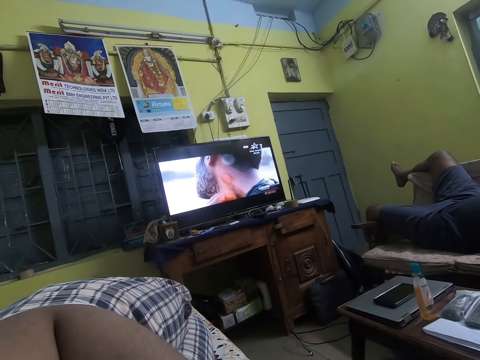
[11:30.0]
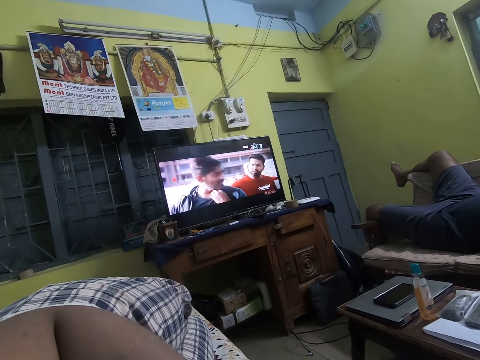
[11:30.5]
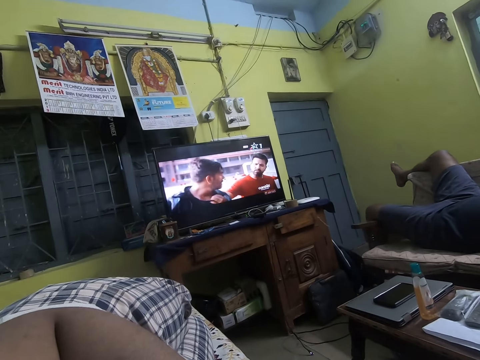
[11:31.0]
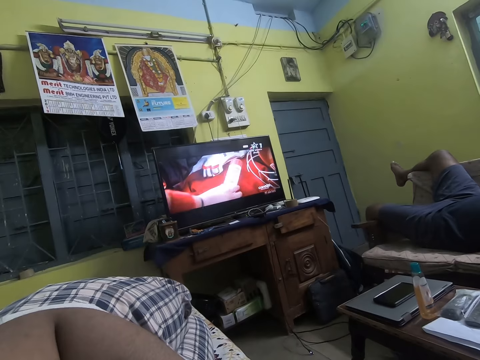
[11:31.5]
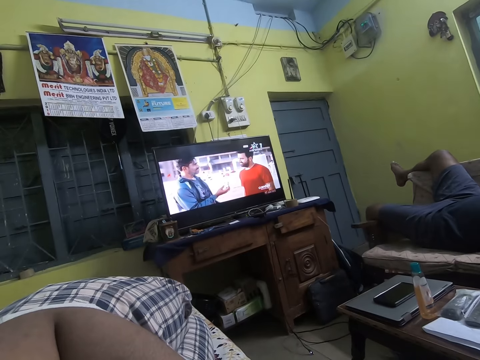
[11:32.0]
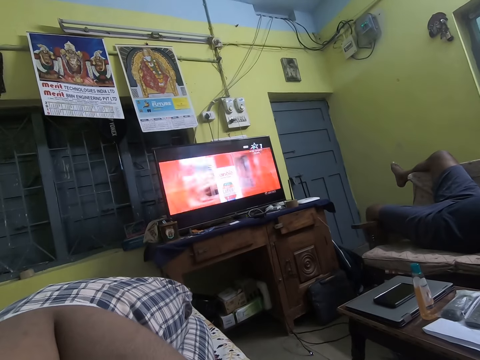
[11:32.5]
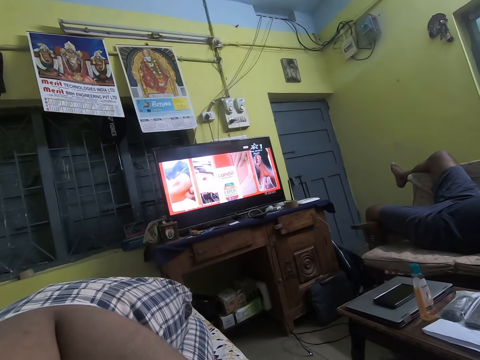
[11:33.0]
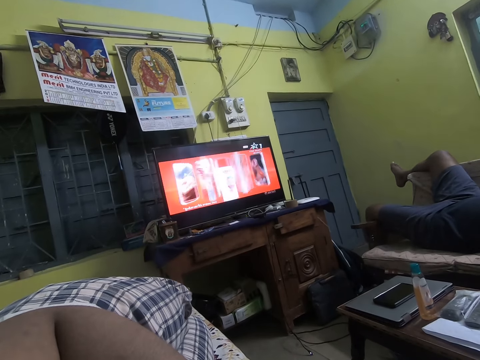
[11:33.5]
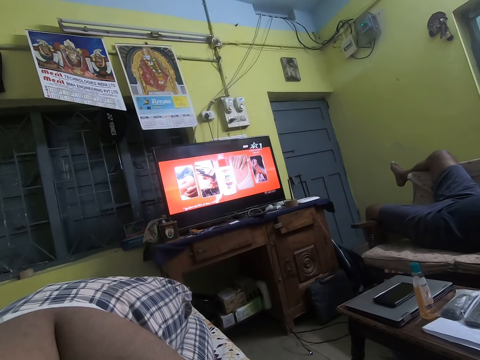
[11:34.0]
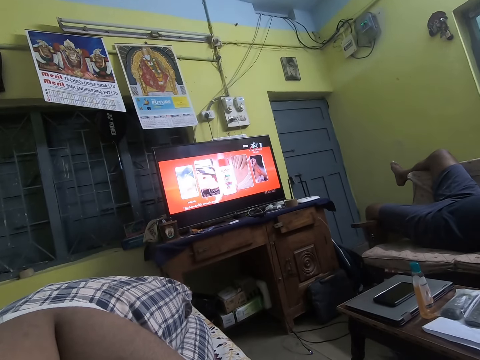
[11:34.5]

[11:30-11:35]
The camera wearer and a person stare at the television.

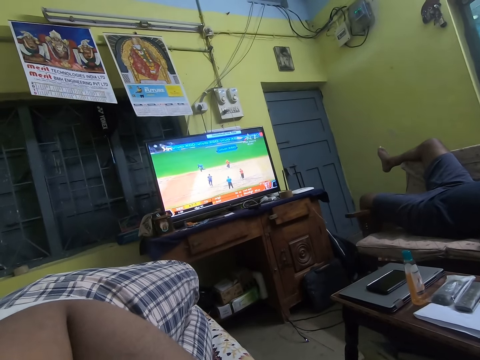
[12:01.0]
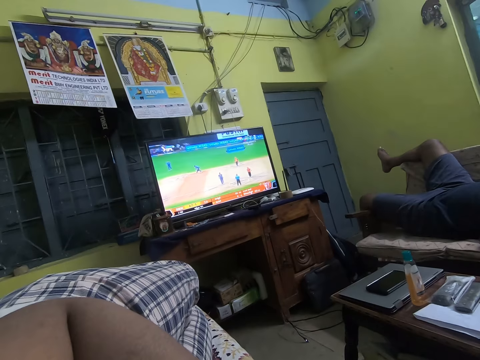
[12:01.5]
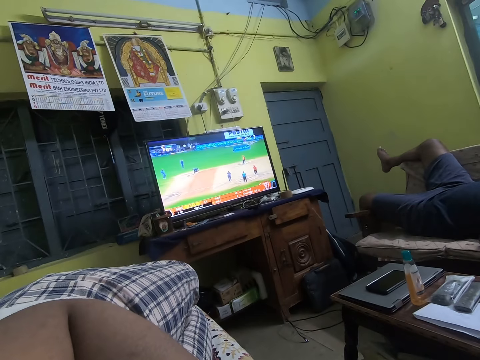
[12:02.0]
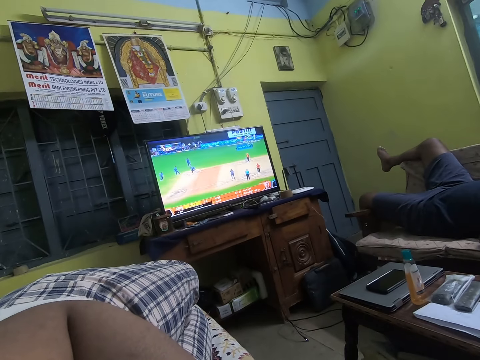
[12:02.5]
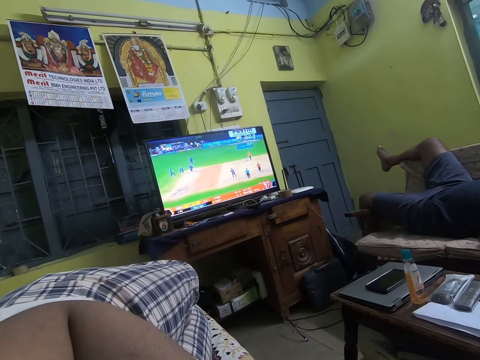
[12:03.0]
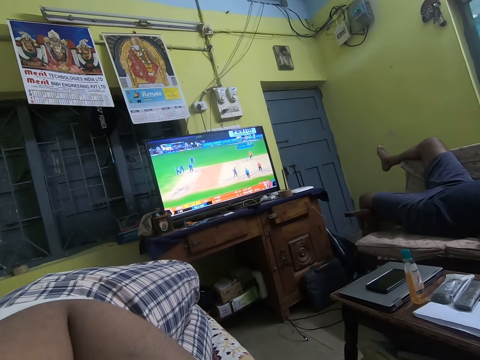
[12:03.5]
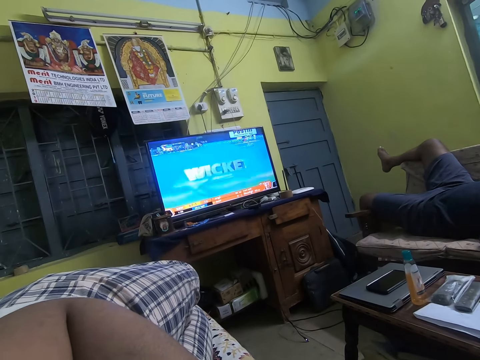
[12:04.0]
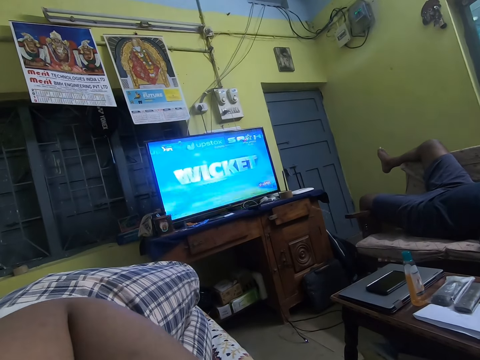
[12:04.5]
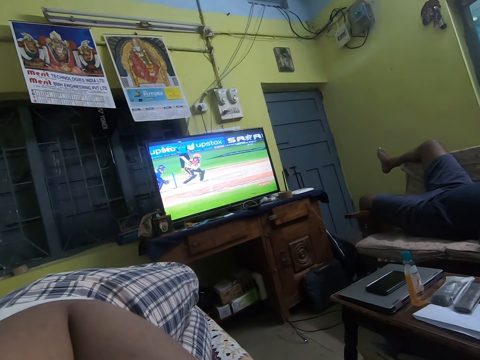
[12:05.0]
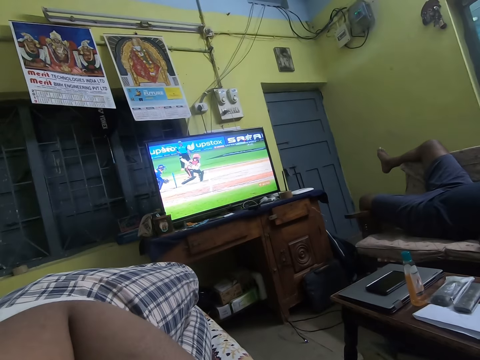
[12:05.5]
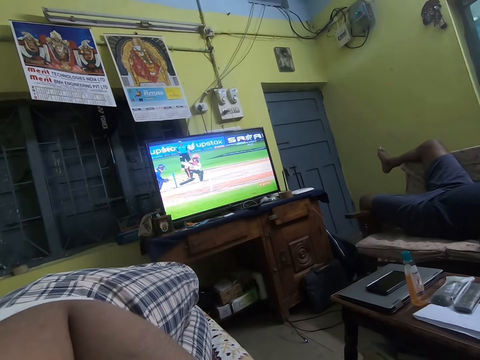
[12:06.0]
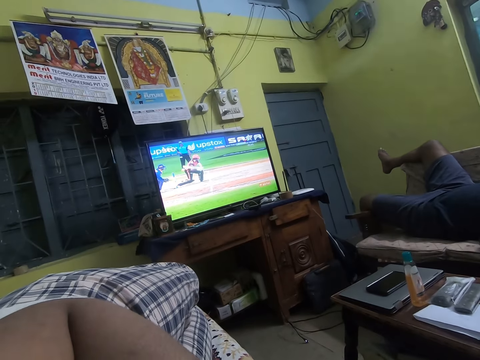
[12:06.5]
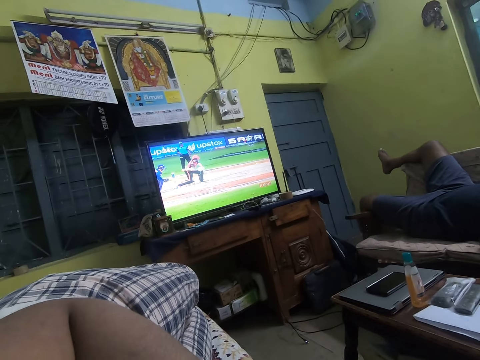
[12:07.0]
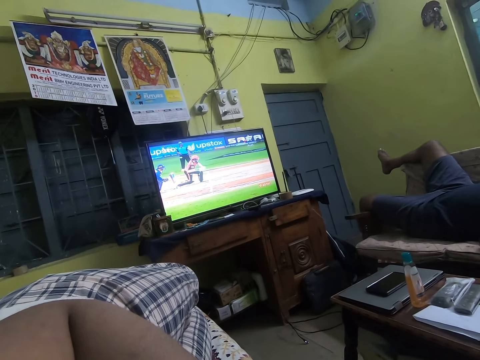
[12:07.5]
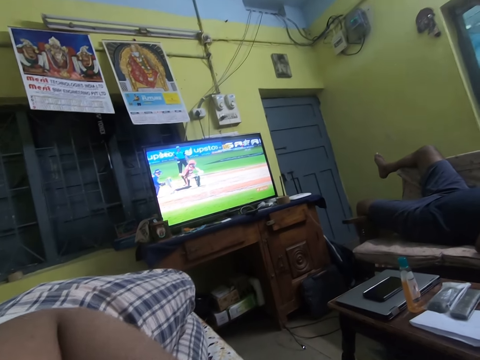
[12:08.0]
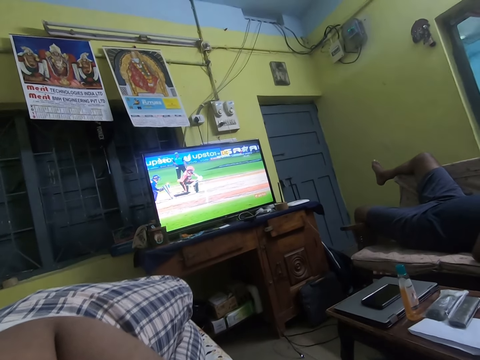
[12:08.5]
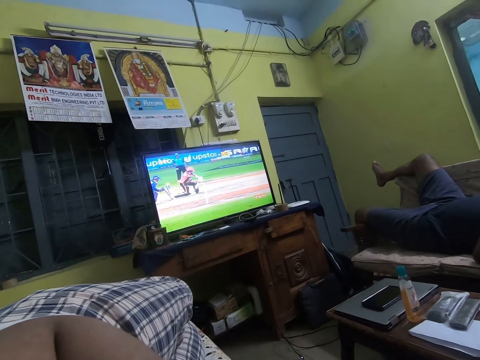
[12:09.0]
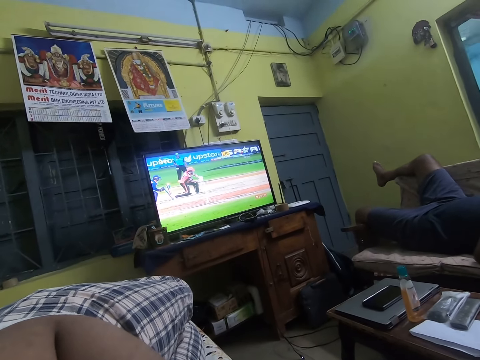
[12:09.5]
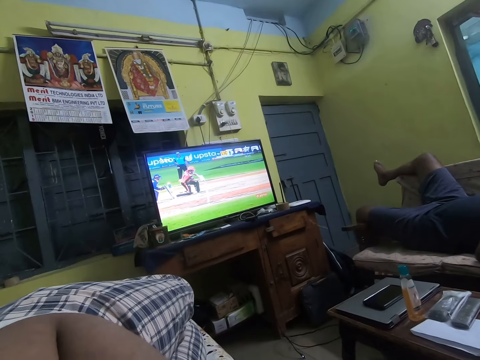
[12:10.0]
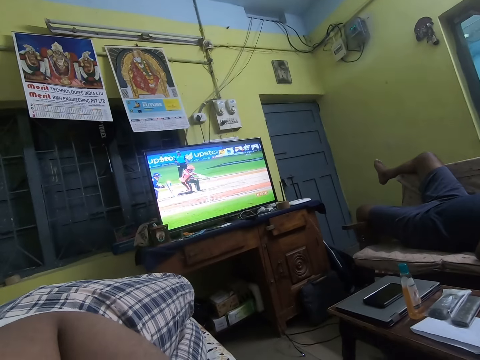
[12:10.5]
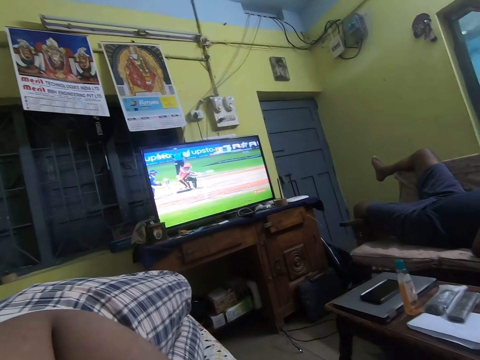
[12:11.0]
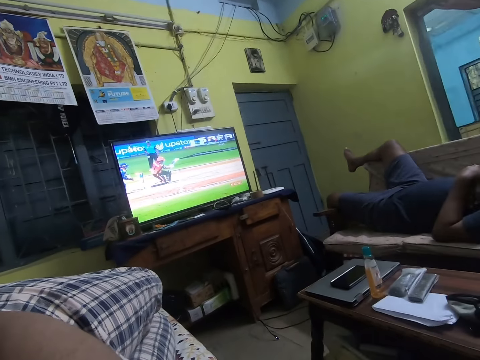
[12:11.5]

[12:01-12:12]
The camera wearer and a person stare at the television.

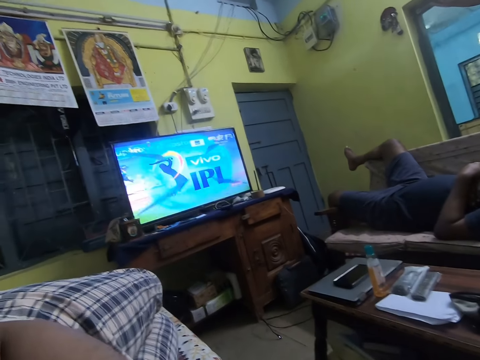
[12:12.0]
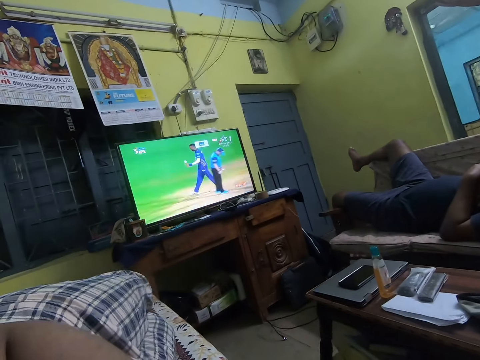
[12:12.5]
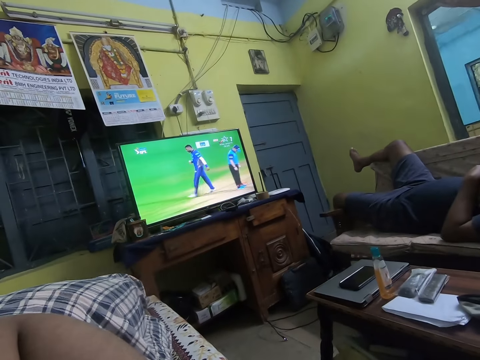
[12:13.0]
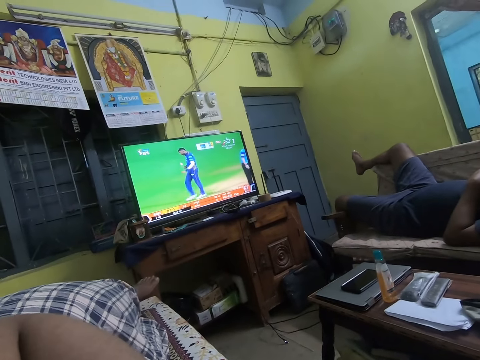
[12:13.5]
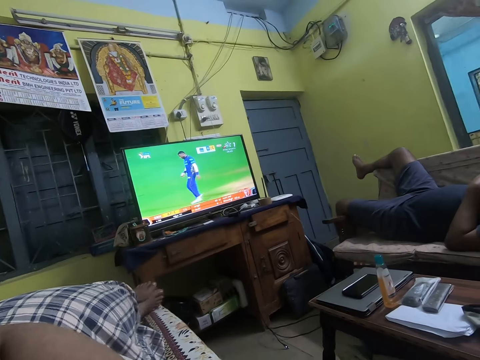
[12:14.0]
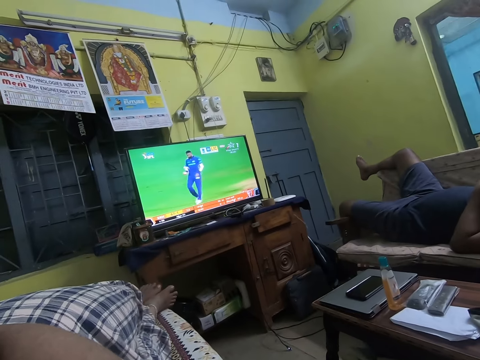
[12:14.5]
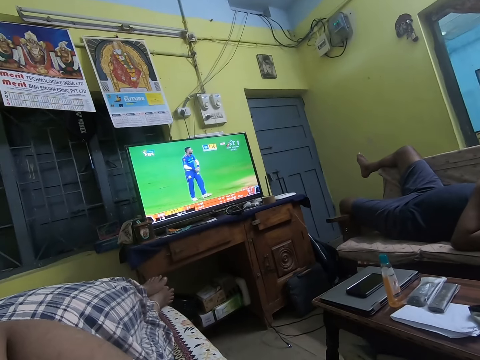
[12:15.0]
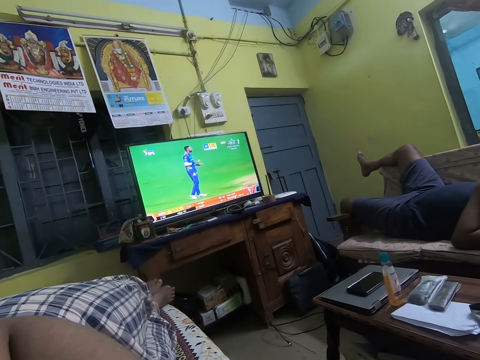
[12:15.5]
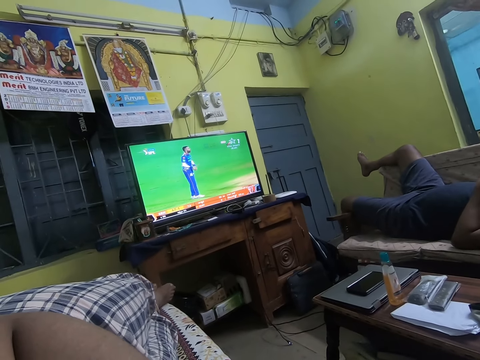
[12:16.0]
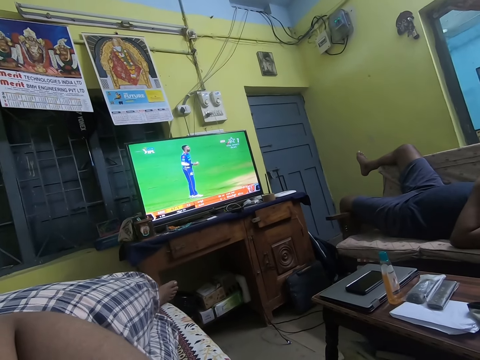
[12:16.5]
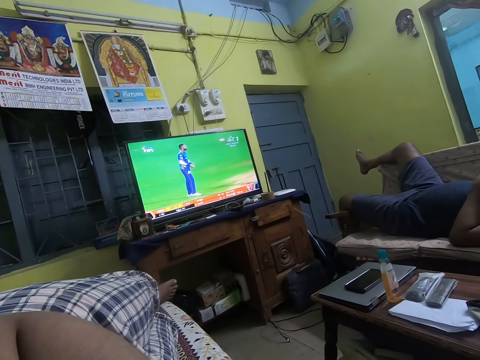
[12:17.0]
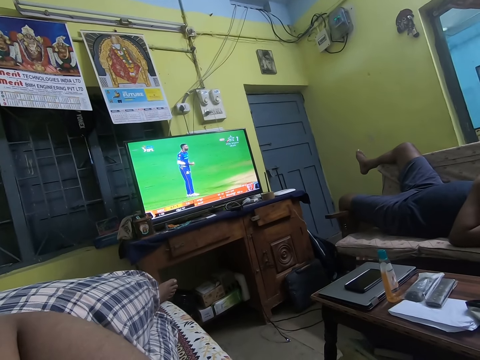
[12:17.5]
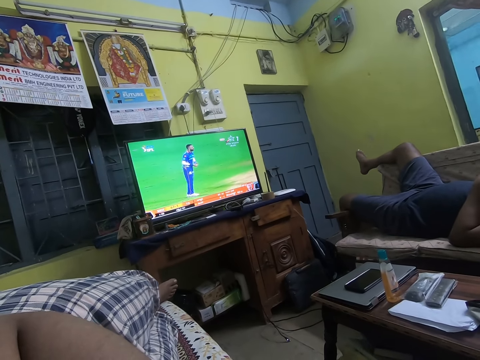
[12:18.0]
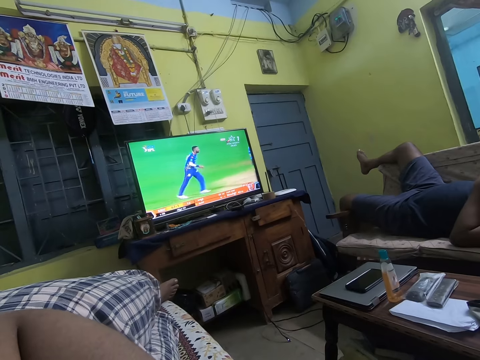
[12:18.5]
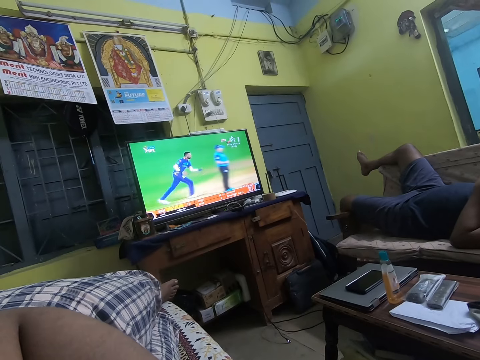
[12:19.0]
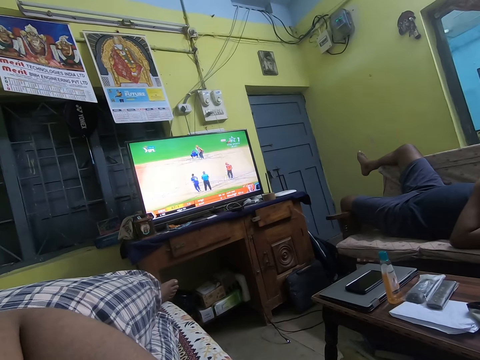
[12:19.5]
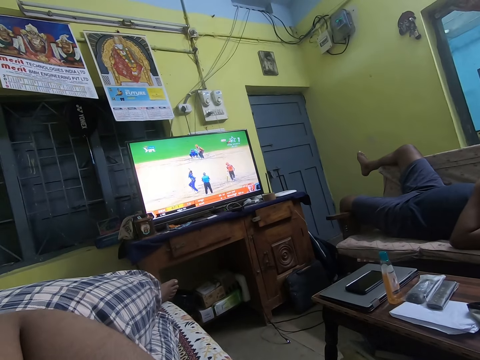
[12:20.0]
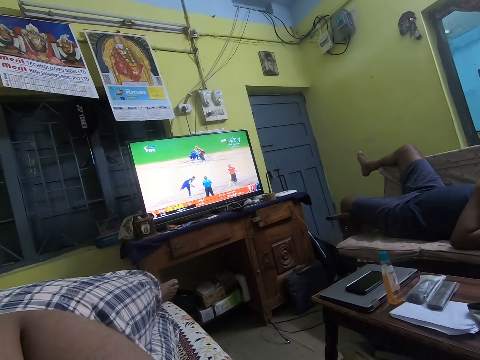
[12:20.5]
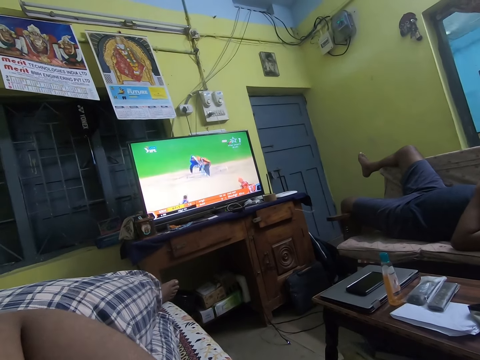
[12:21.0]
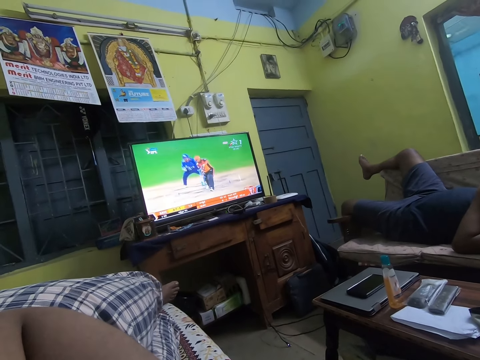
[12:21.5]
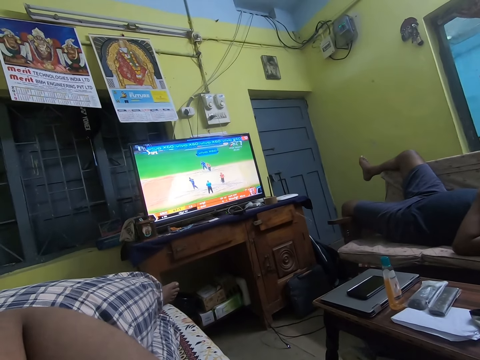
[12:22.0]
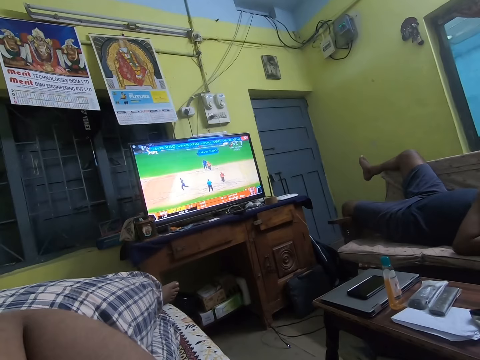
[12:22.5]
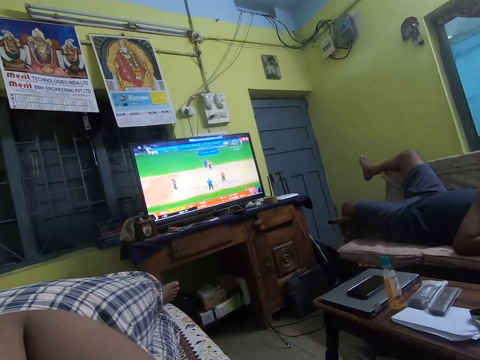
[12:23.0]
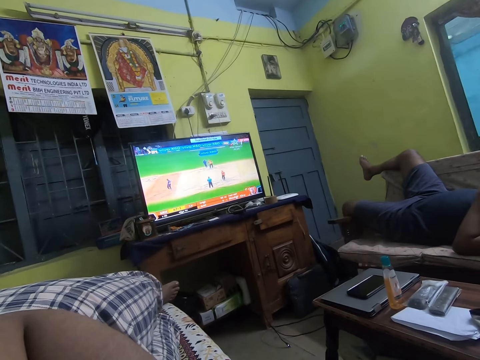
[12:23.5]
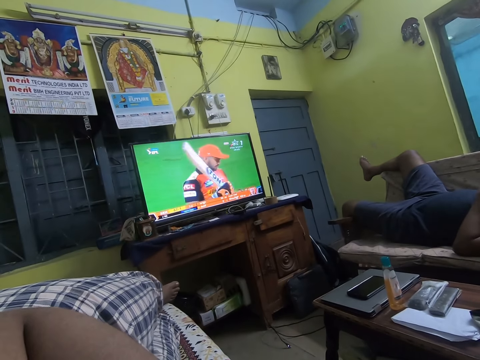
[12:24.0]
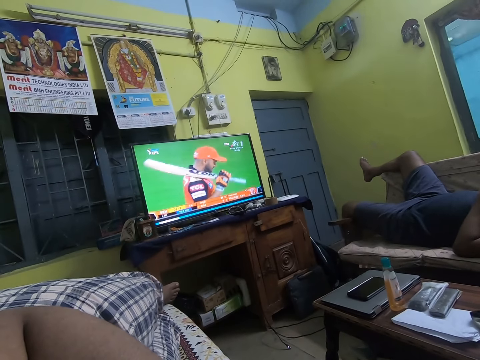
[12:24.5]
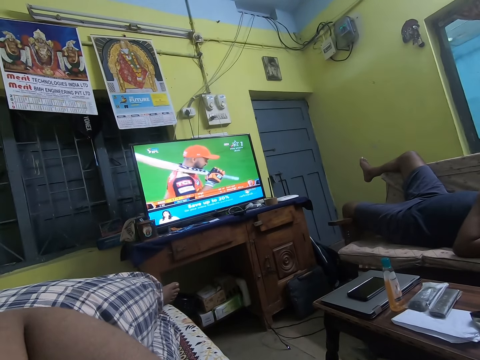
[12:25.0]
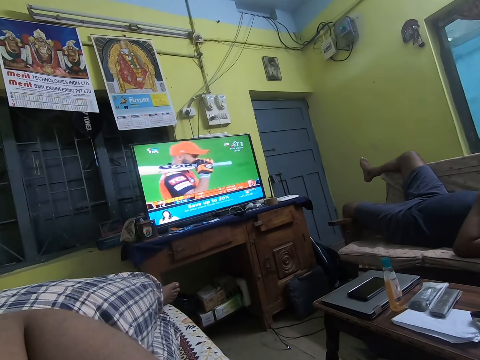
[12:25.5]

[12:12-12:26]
The camera wearer stretches their feet on the seat. The camera wearer and a person stare at the television.
